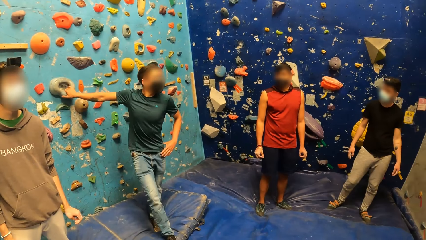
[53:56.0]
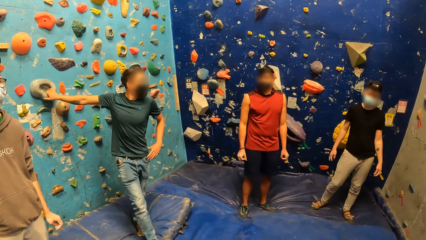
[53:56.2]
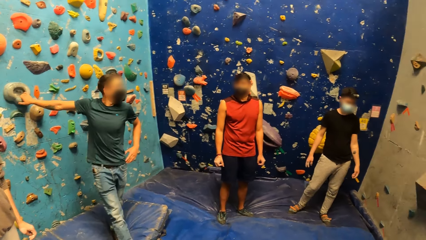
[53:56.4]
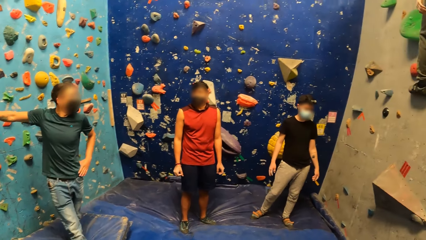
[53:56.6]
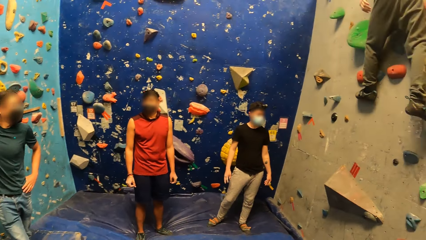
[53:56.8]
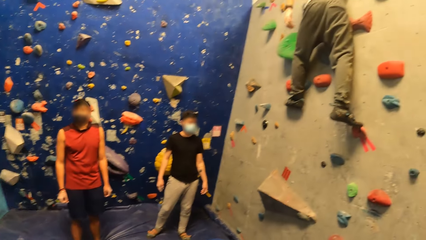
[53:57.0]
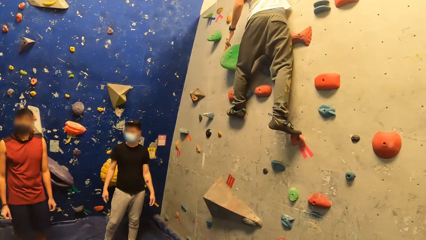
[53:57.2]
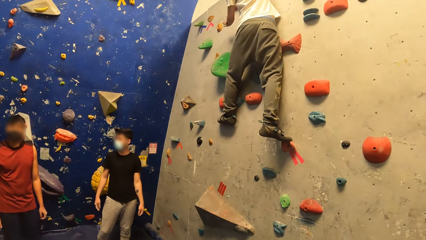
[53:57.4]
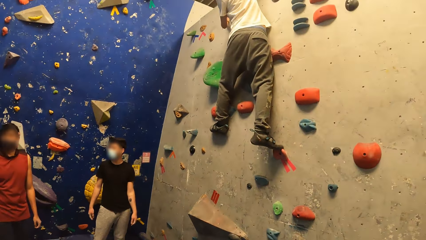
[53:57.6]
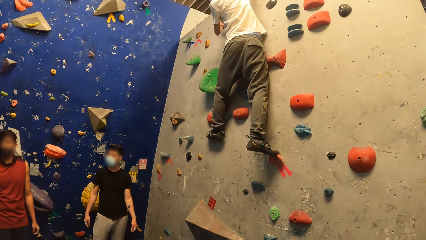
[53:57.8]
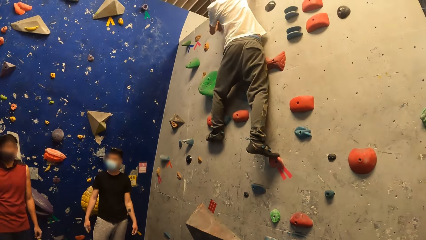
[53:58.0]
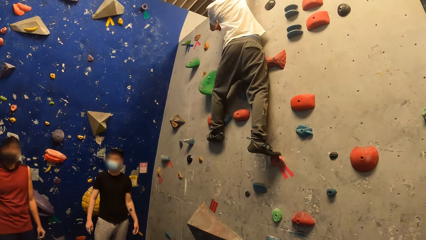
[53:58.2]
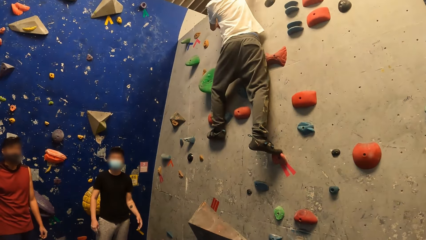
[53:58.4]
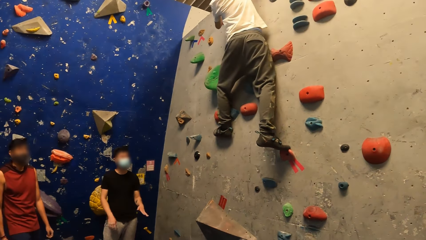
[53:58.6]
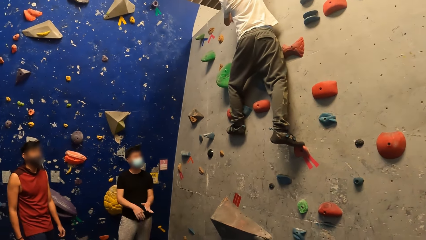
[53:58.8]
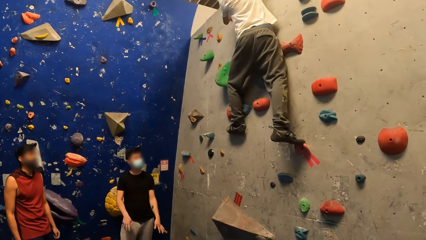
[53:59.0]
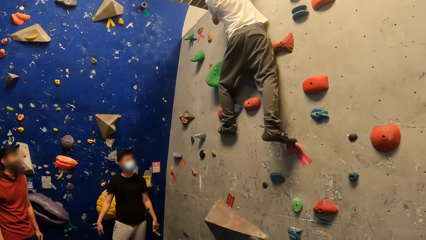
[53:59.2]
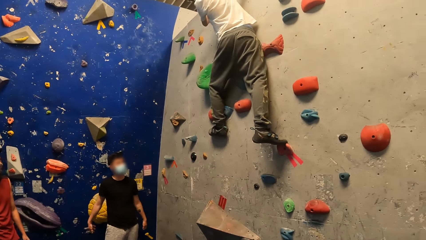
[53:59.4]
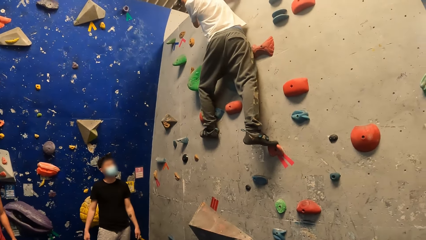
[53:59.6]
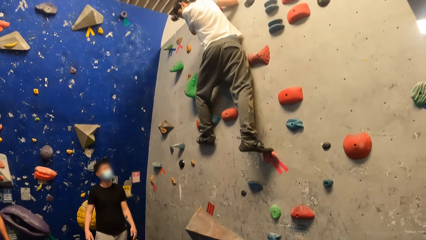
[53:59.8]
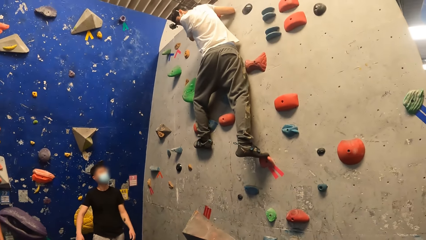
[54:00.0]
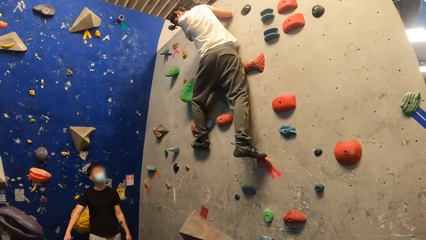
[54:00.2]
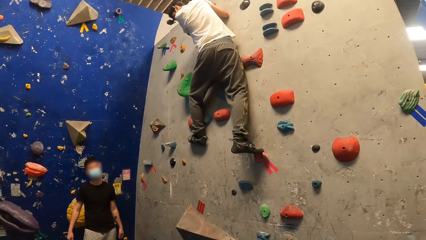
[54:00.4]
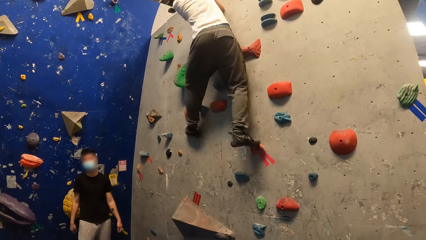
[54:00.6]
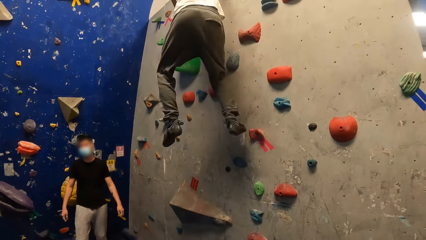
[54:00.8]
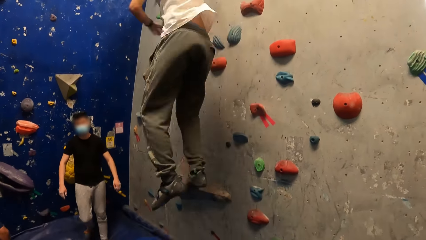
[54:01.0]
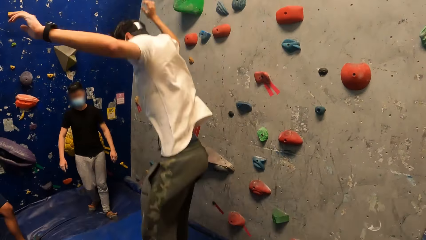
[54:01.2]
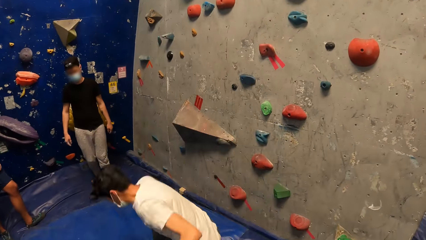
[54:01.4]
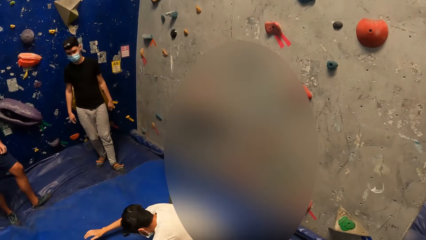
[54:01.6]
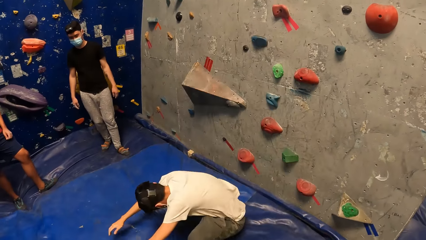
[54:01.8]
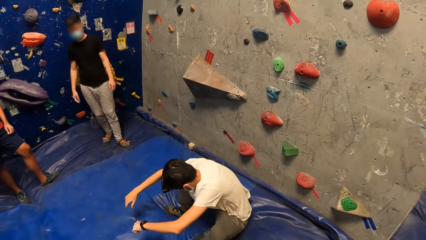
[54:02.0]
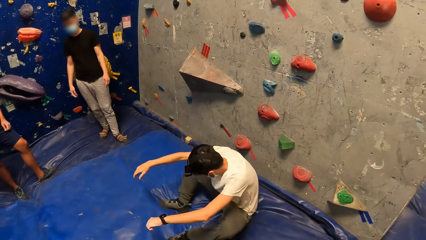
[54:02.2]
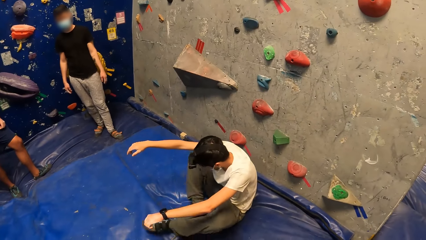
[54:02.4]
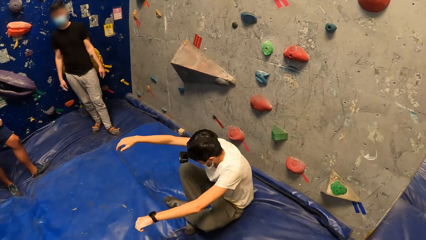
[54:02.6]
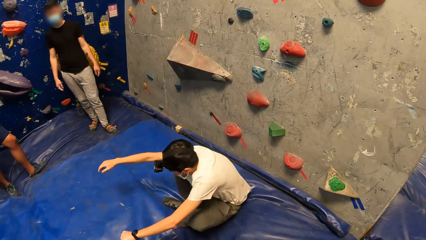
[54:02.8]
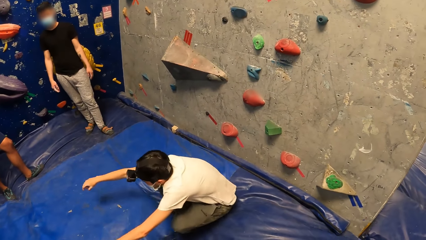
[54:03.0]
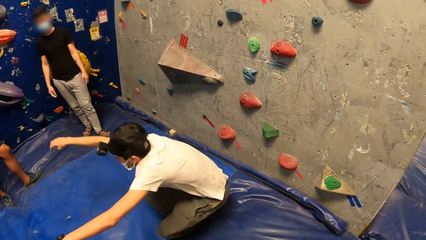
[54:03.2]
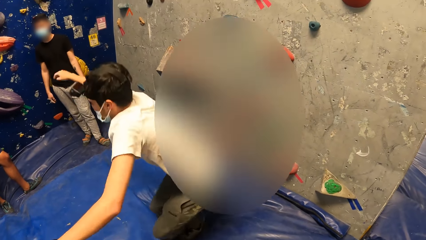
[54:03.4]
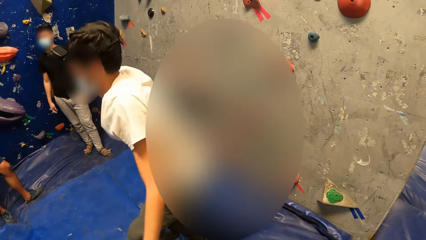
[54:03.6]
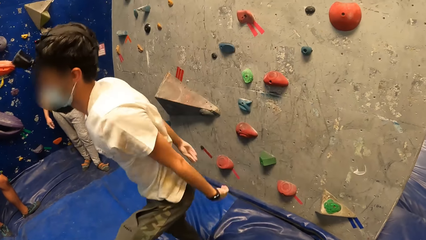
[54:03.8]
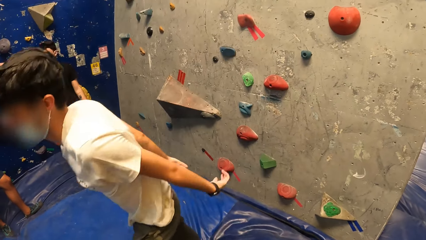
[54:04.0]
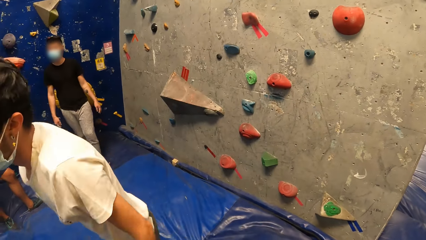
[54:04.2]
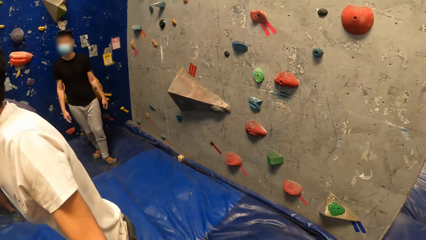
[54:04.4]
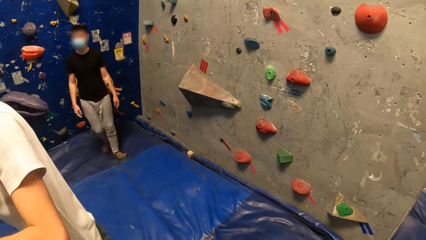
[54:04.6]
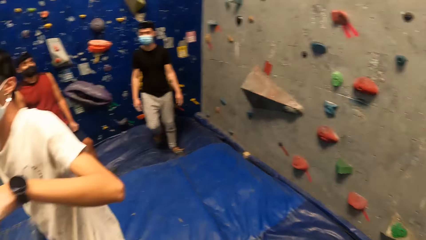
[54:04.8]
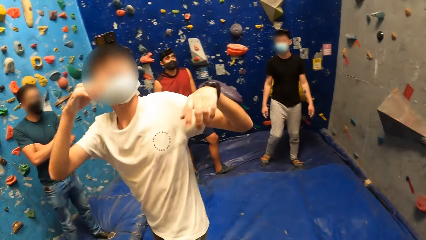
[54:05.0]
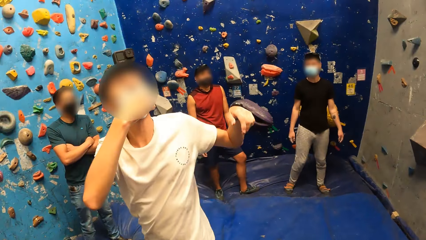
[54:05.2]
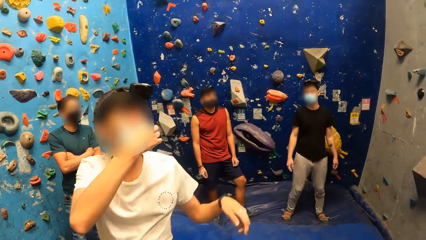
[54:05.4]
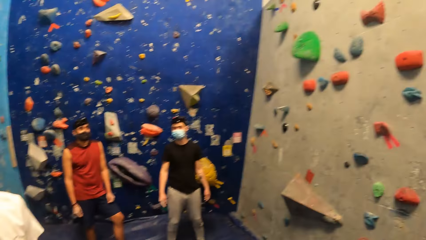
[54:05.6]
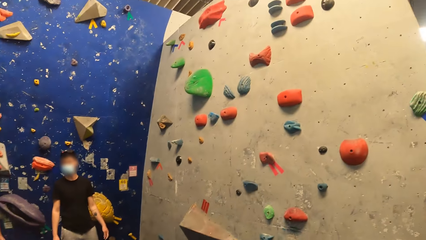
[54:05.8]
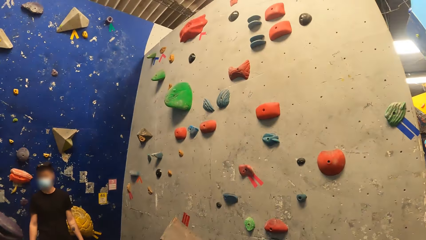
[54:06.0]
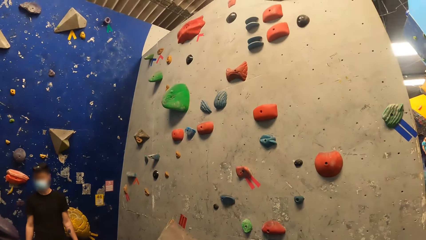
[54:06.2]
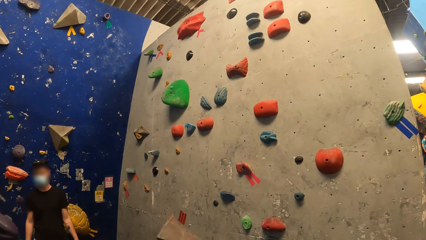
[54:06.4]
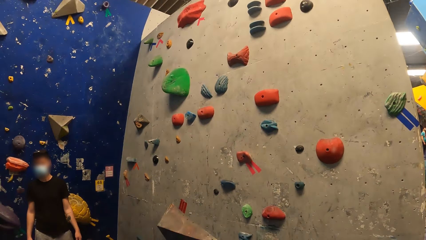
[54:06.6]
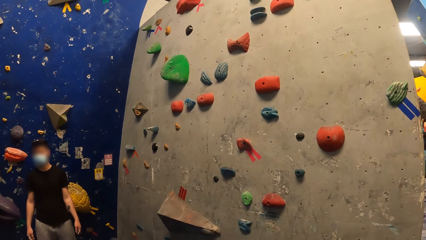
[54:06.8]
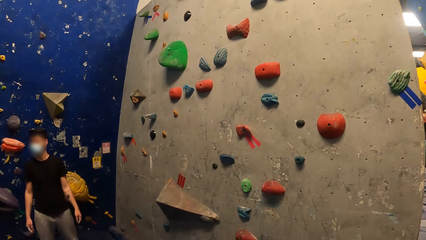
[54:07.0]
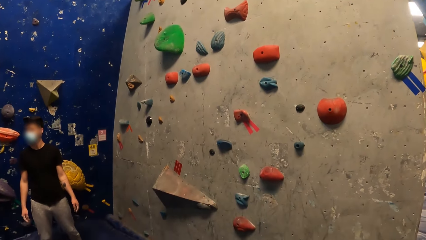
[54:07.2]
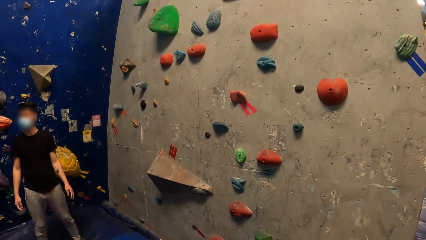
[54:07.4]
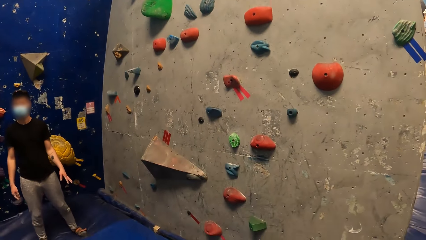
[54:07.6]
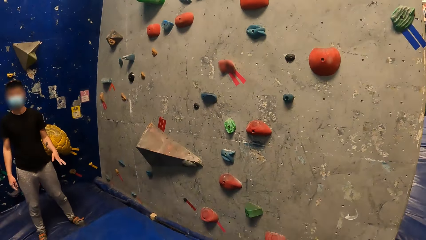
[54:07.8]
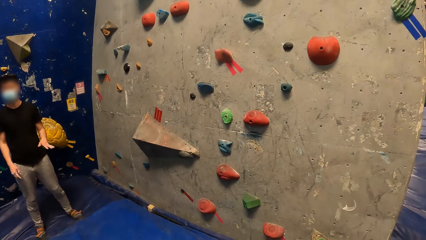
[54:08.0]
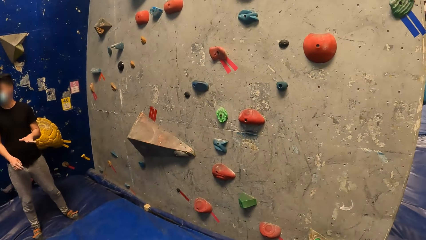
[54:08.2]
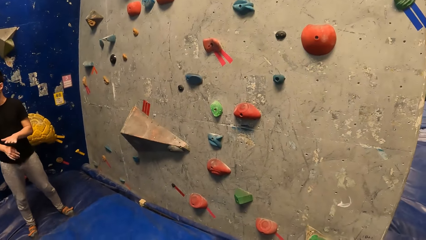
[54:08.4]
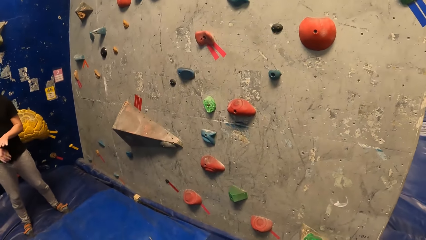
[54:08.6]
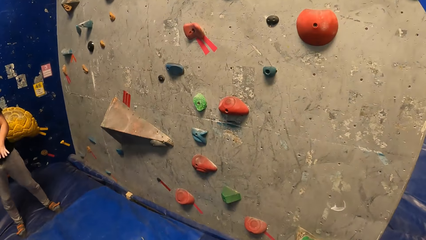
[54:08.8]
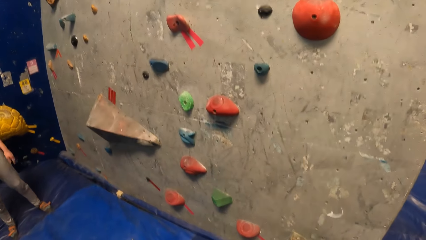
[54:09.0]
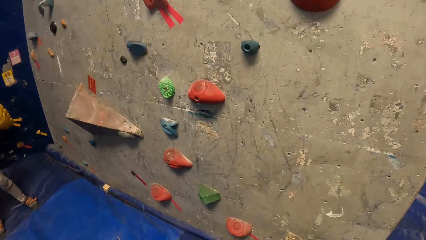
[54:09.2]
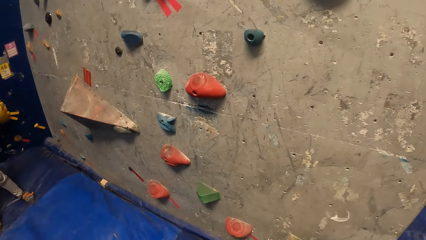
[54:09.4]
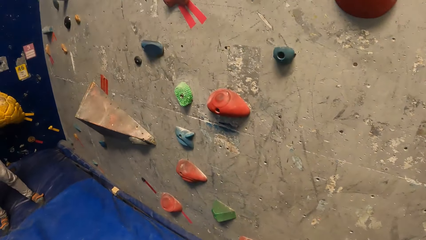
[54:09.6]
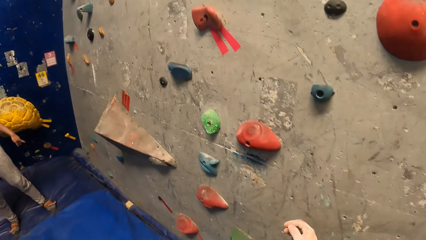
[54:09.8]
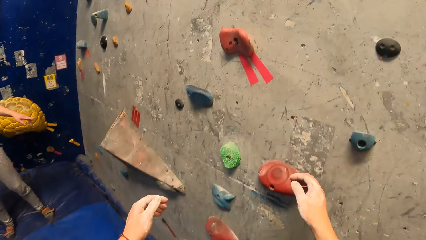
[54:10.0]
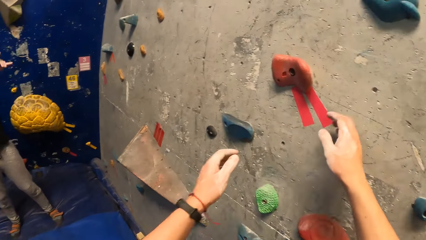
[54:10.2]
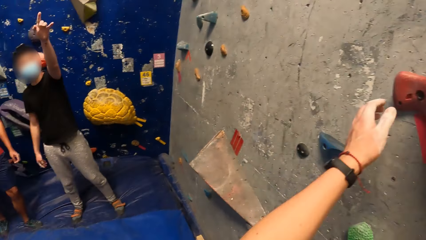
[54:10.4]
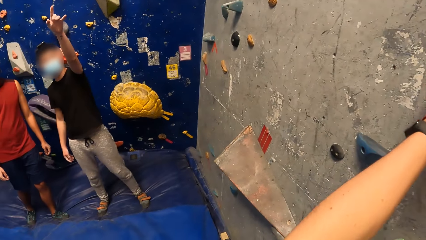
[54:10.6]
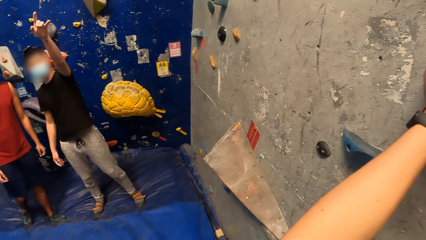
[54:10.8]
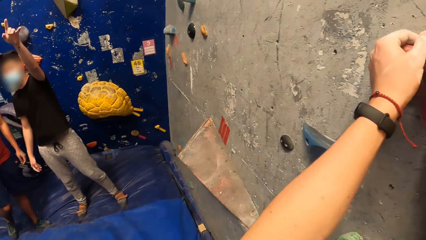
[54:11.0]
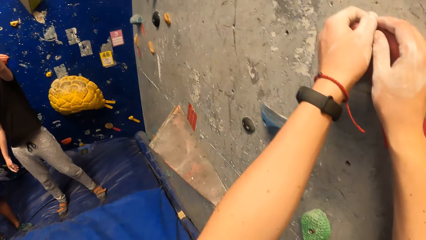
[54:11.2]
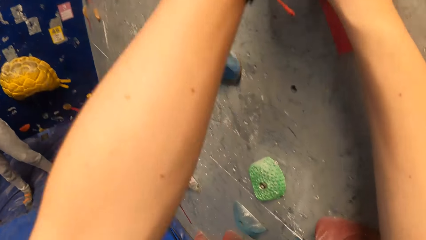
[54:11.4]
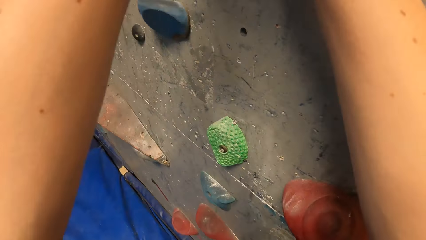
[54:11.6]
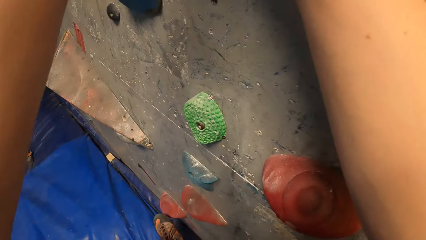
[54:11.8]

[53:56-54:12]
The man jumps down from the bouldering wall. The camera wearer talks to the man. The man interacts with the group of people. The camera wearer looks around. He places his right hand on a climbing hold and places his left hand on a climbing hold. He climbs the wall.
